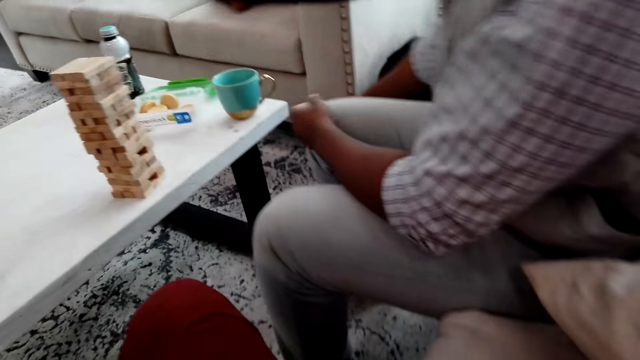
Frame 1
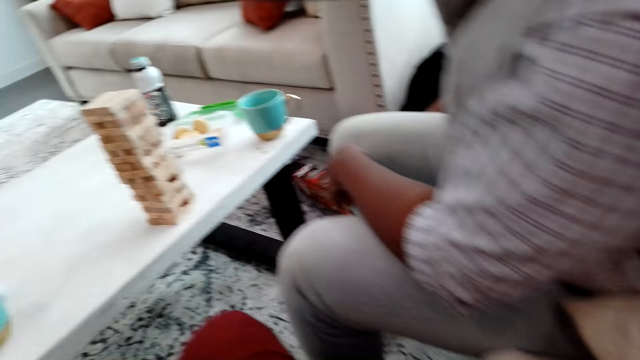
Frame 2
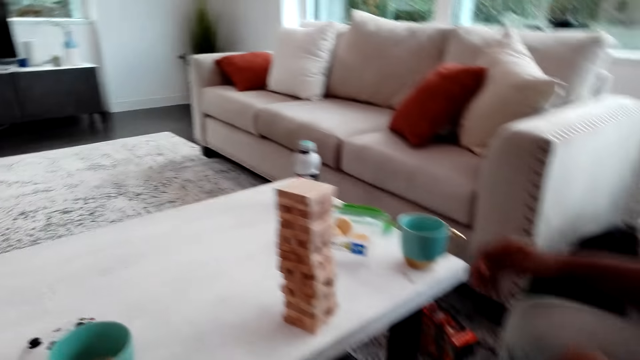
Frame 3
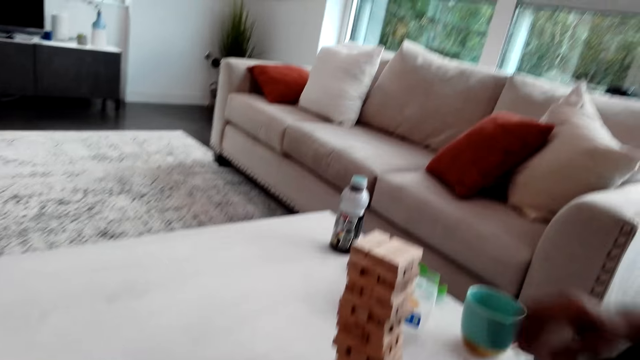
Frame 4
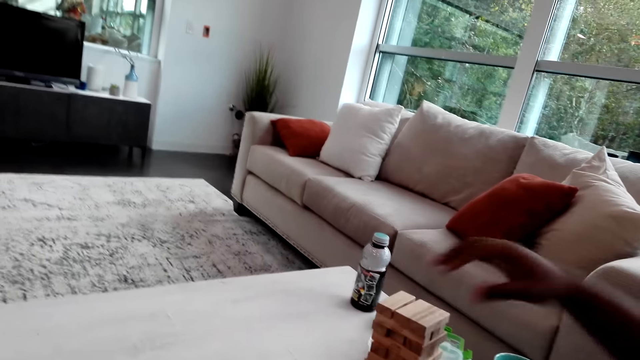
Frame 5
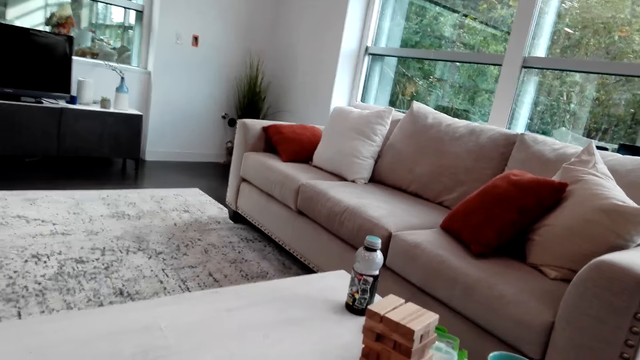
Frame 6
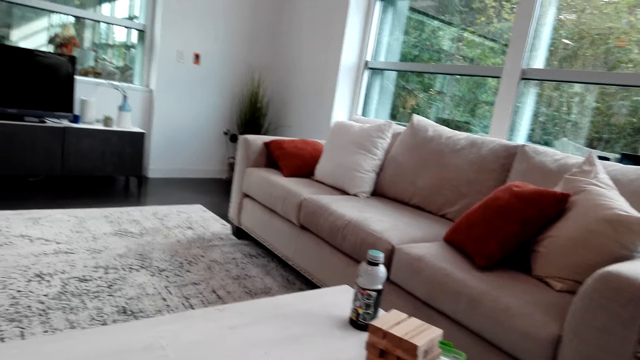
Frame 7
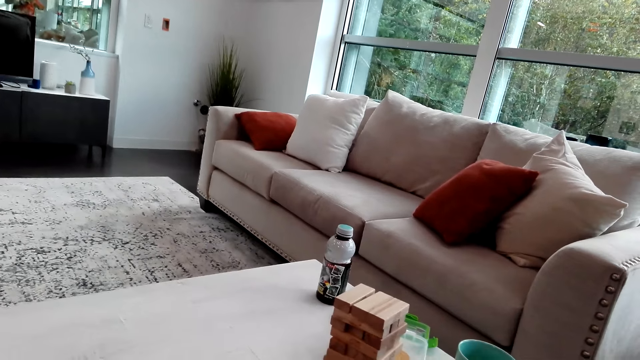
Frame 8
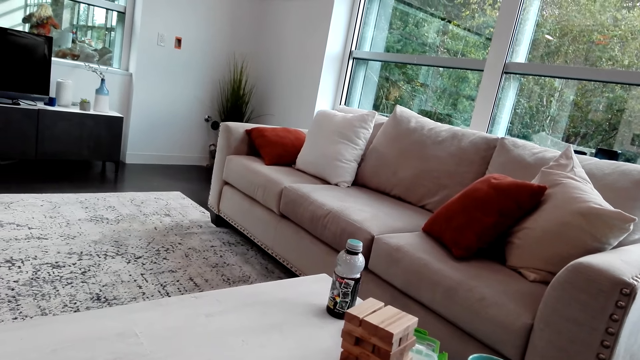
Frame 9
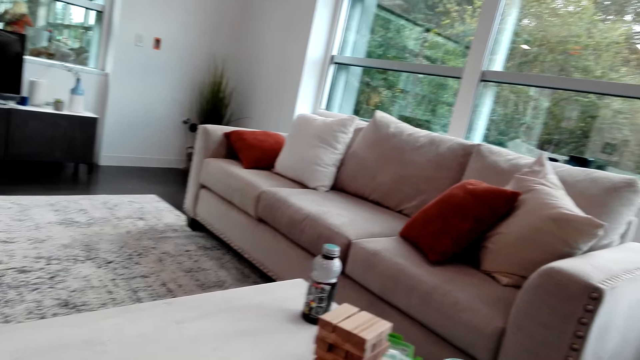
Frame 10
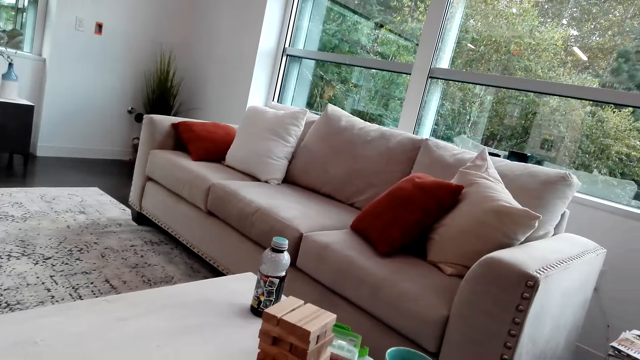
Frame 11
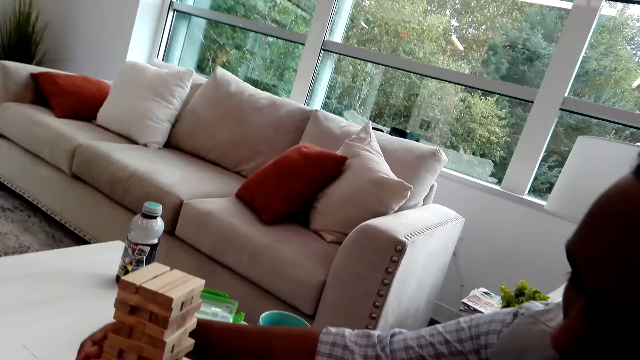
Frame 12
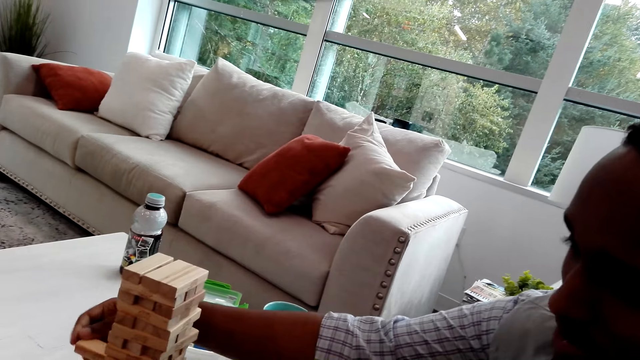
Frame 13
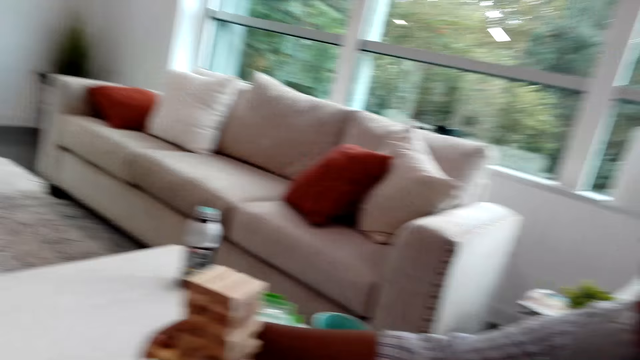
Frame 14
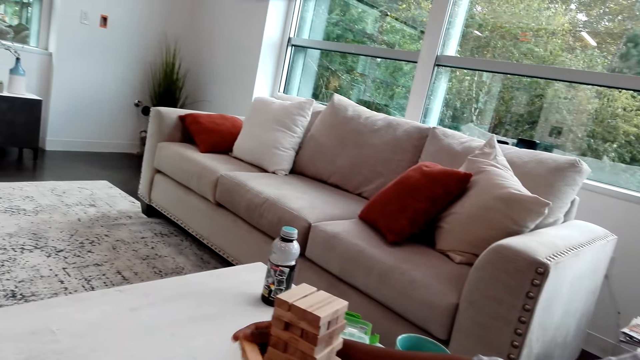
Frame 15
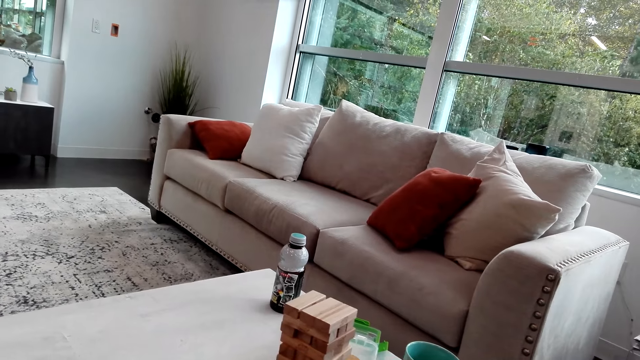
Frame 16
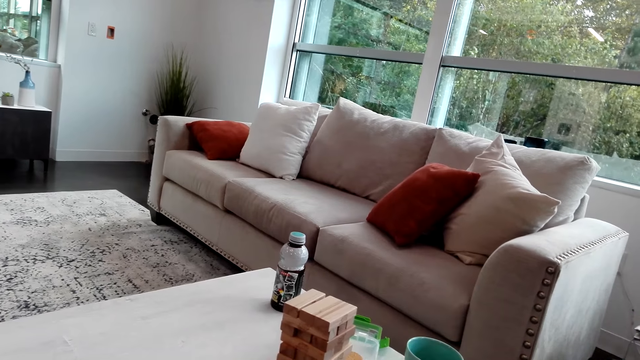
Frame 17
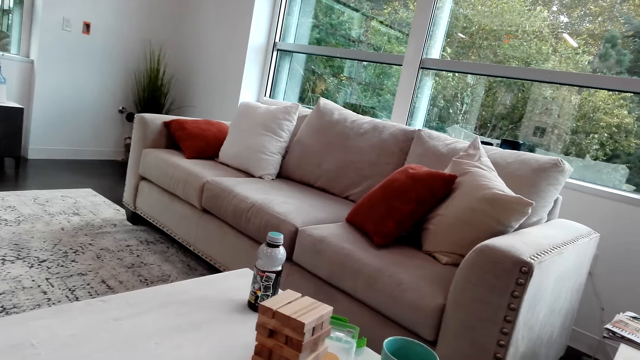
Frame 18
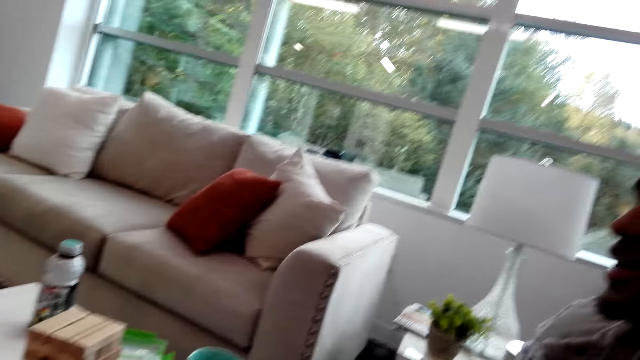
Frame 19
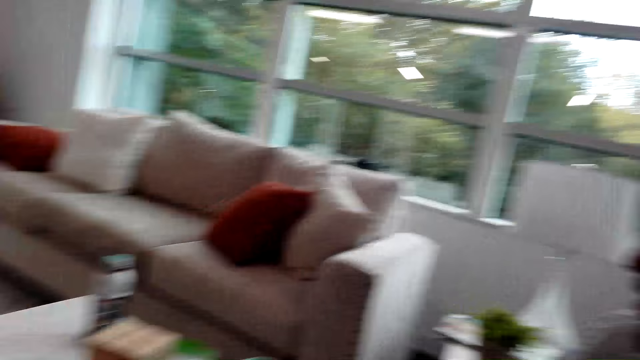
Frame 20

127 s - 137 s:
A man puts the box on the floor. The man picks up a wood brick. The man pulls a jenga piece.

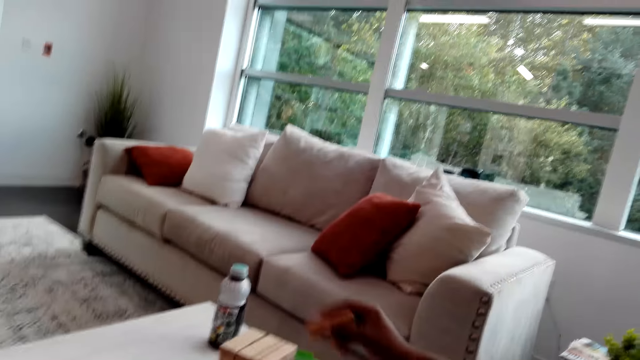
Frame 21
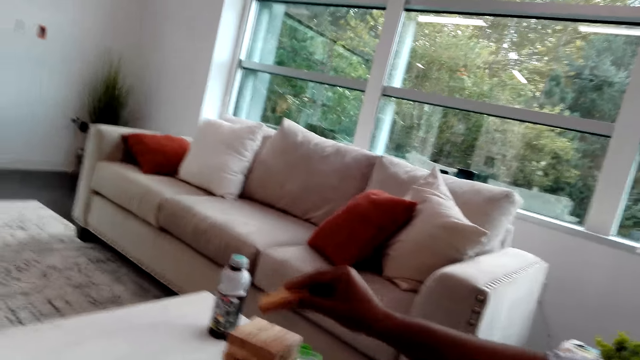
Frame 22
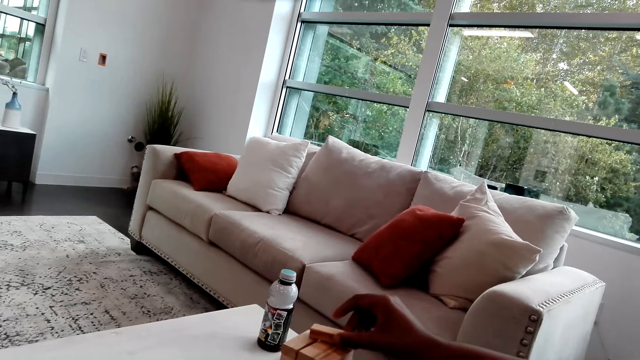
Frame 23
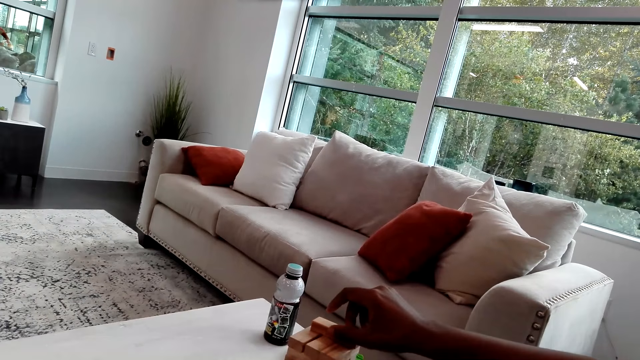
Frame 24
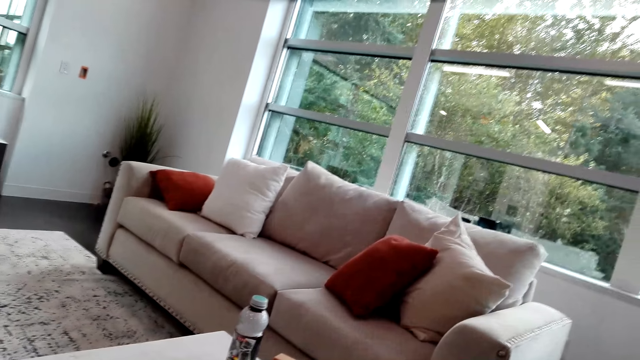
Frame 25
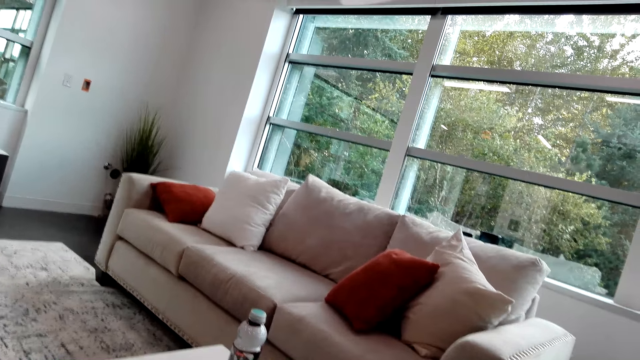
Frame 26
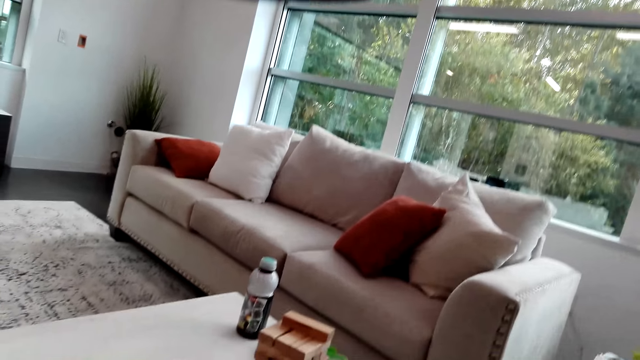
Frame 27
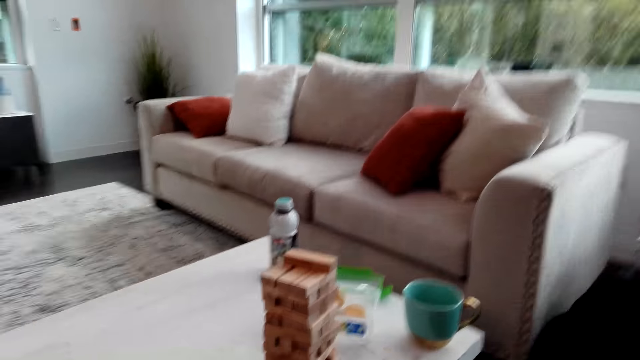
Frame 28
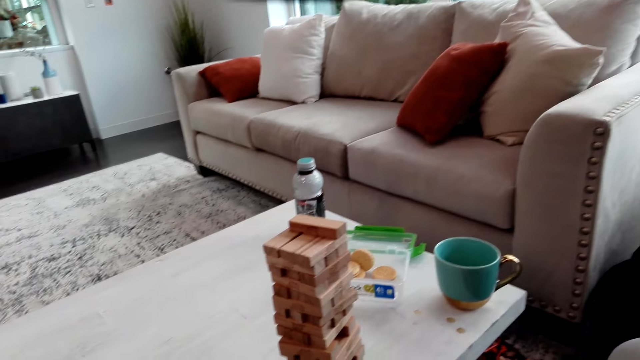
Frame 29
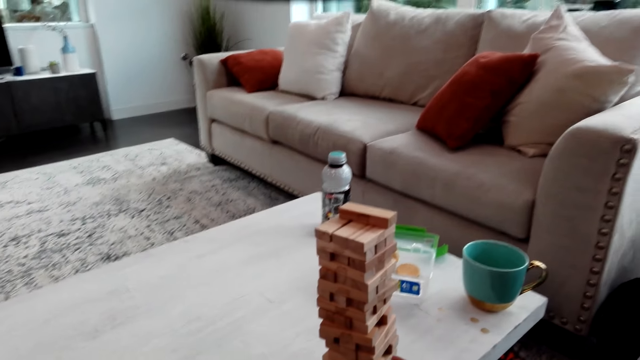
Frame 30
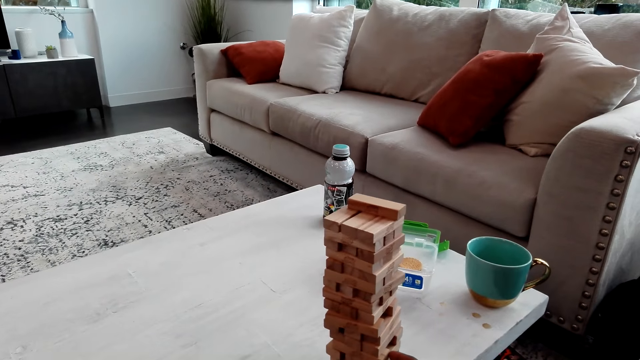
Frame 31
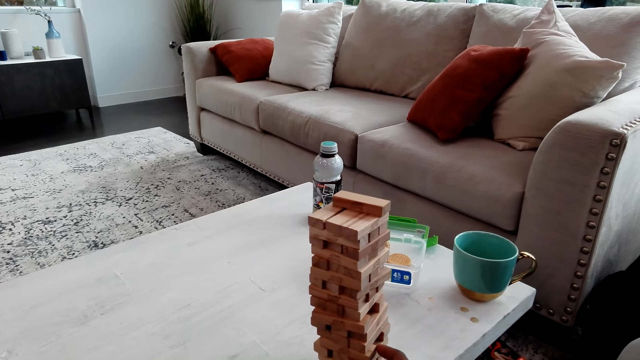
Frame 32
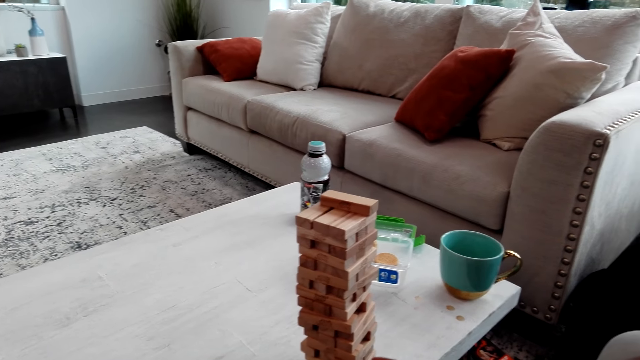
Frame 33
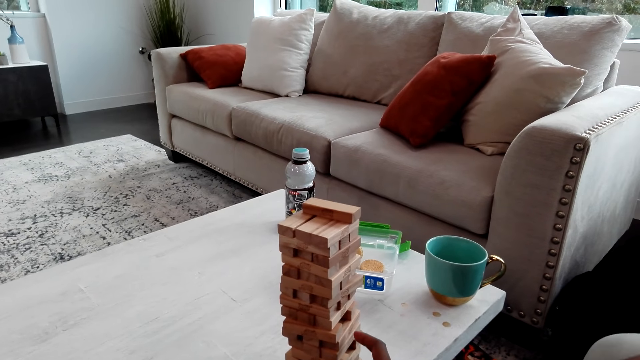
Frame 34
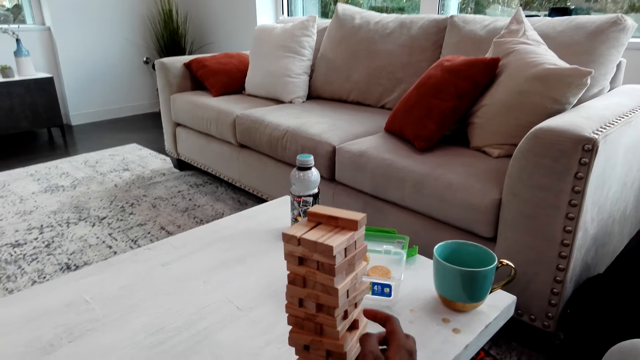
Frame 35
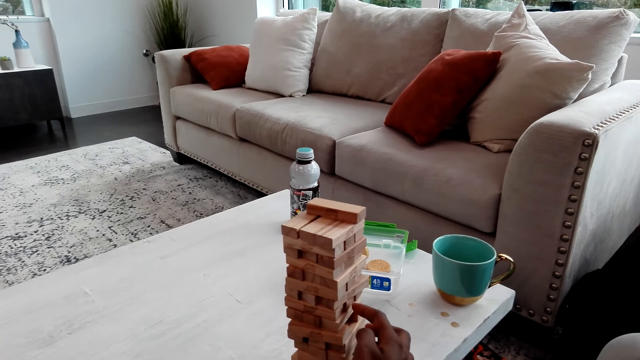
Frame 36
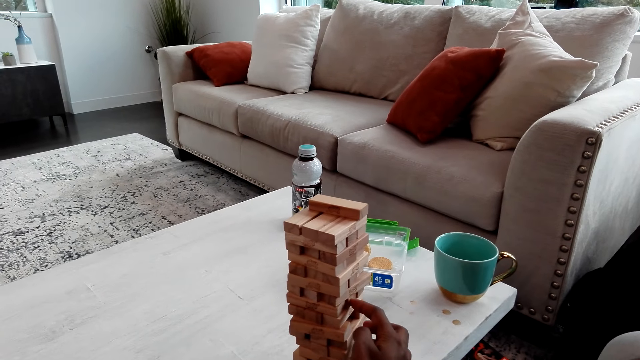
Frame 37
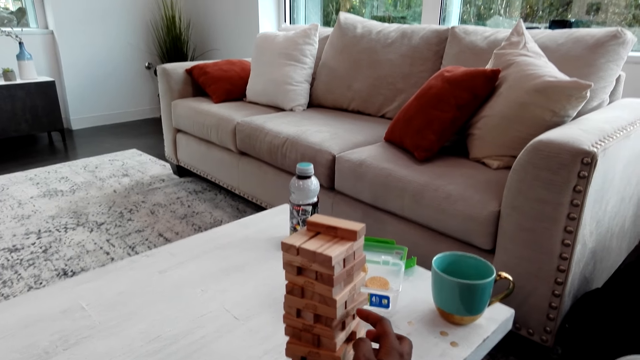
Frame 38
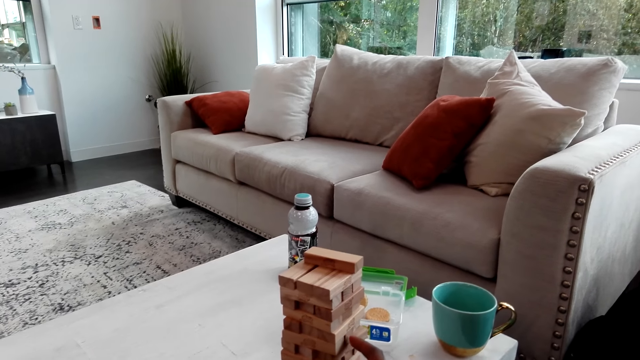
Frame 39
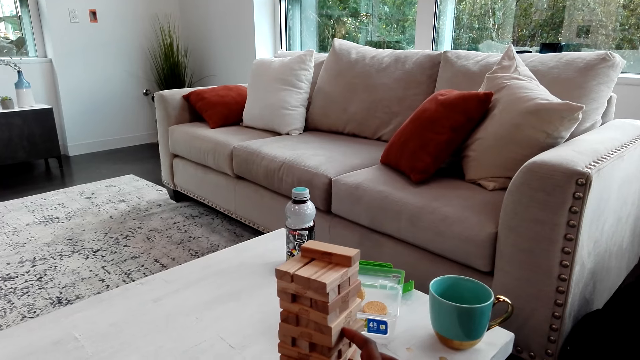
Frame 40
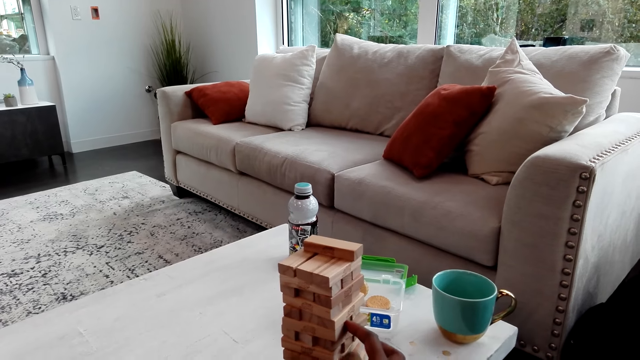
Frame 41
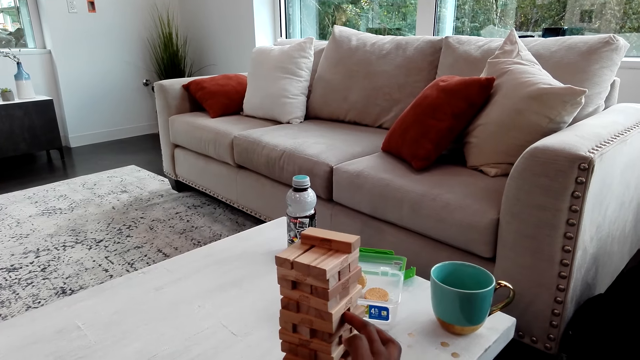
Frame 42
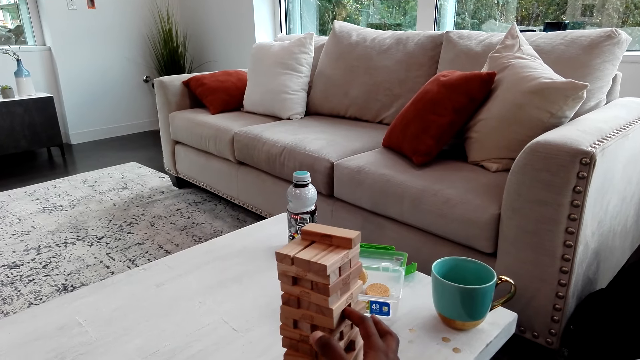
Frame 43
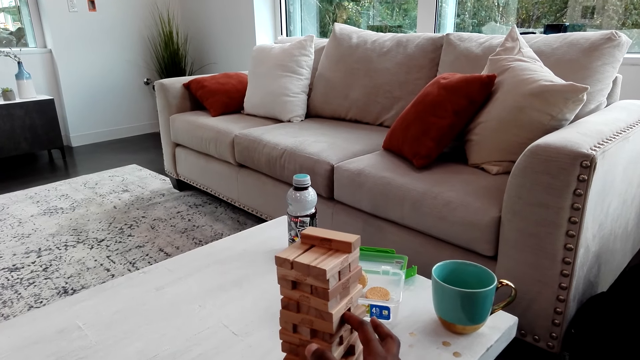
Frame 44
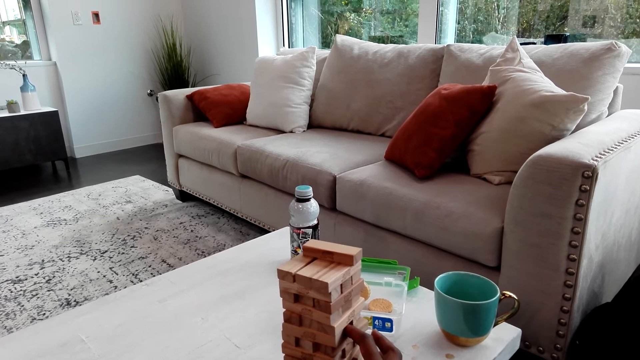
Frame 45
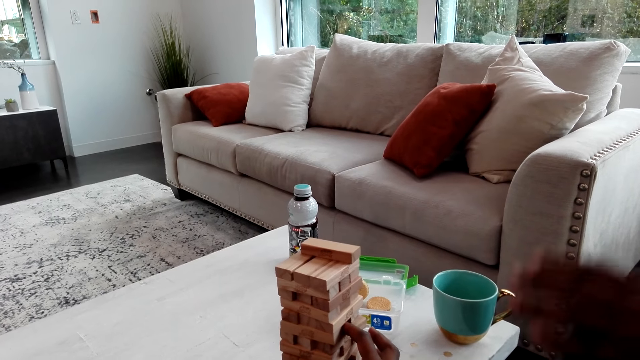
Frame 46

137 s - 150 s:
A man places a wood brick on the topmost level.
